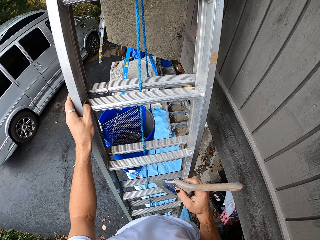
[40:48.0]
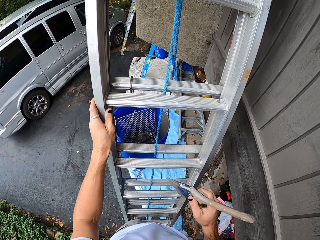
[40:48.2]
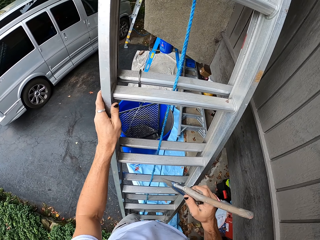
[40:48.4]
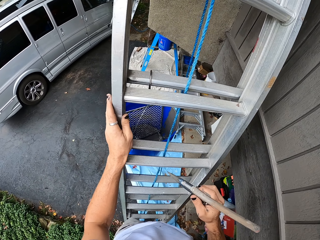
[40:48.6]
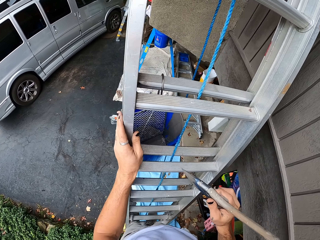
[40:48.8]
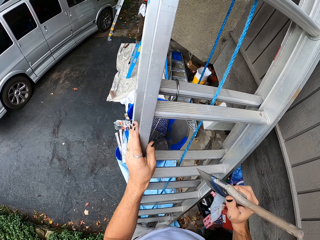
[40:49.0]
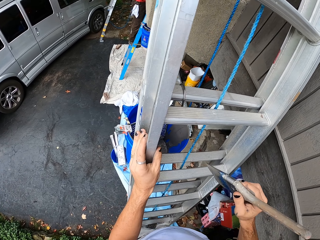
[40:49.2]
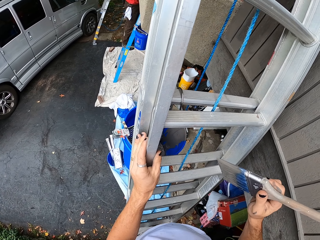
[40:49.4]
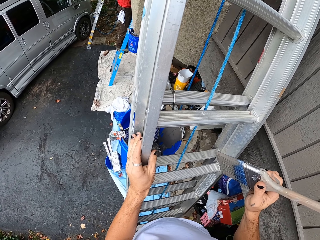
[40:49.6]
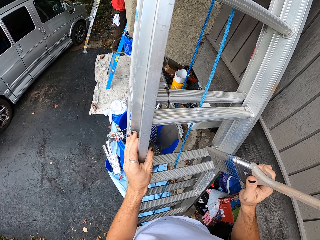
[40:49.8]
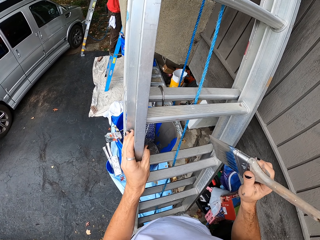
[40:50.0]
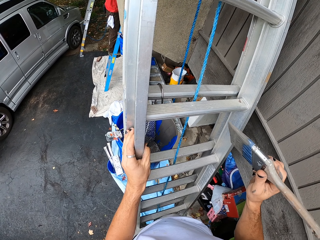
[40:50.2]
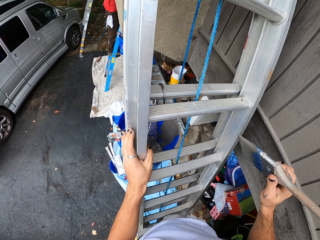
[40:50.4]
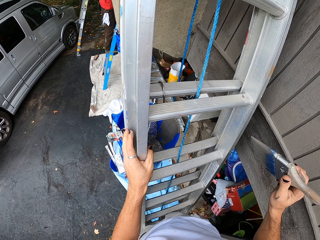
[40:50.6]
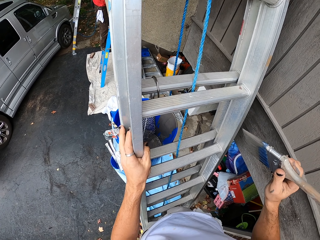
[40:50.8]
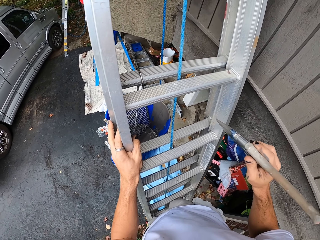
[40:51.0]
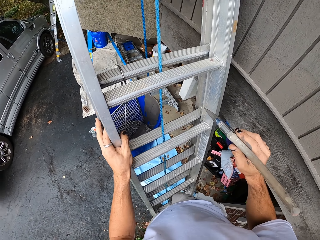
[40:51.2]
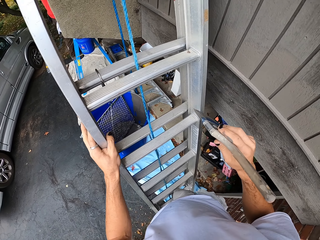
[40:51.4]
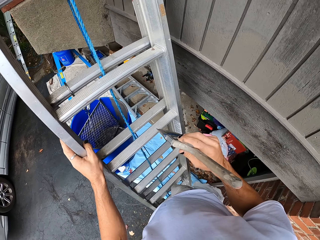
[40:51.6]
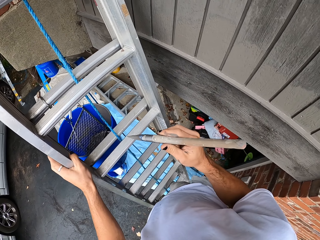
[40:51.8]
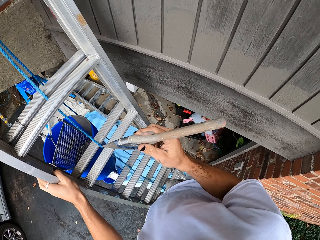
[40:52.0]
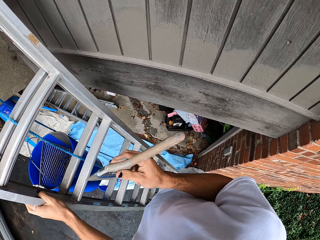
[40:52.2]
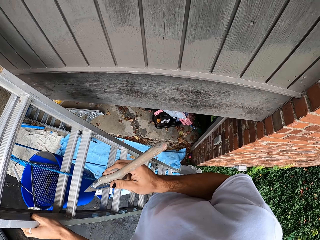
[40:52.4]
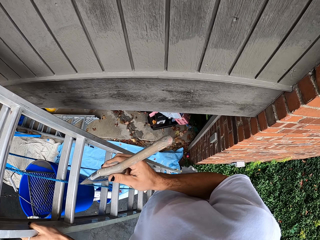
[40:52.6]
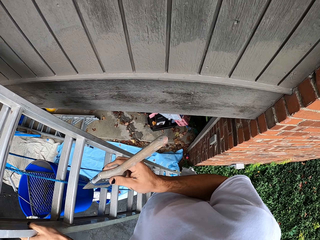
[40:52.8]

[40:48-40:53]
The camera wearer looks around.

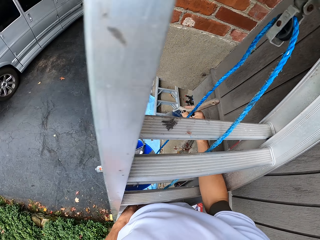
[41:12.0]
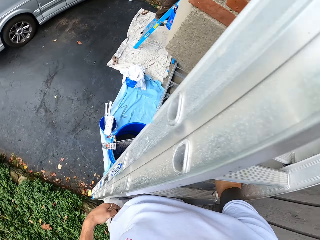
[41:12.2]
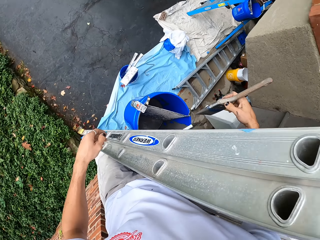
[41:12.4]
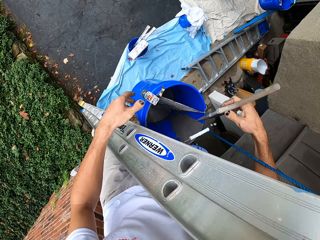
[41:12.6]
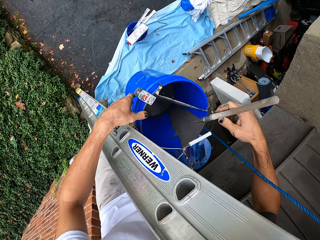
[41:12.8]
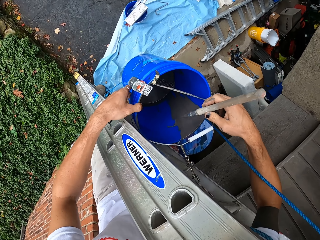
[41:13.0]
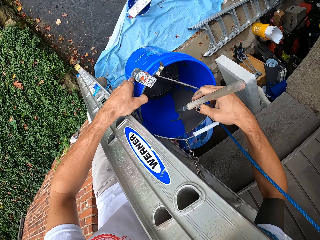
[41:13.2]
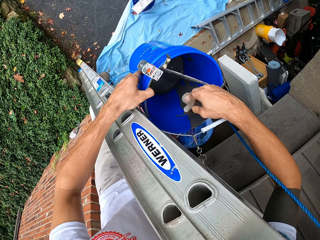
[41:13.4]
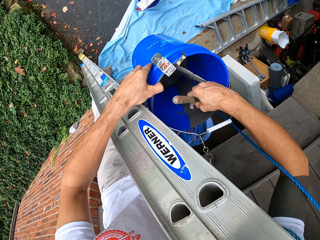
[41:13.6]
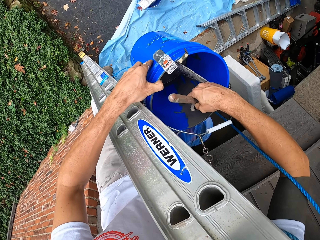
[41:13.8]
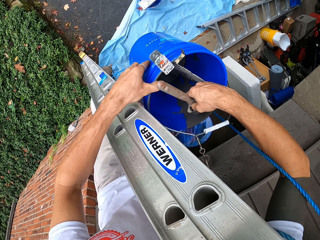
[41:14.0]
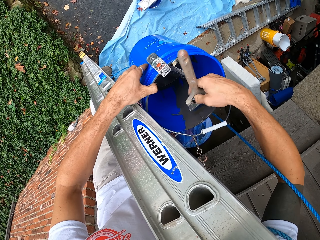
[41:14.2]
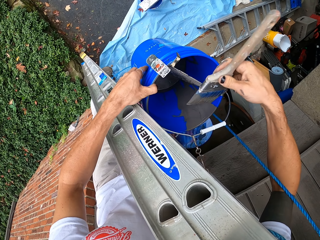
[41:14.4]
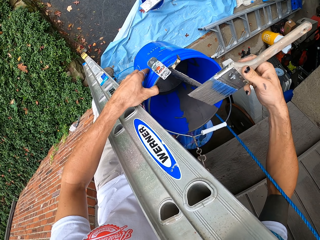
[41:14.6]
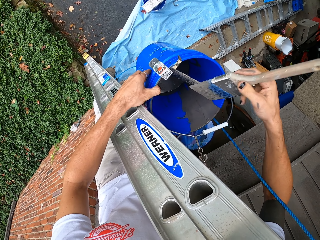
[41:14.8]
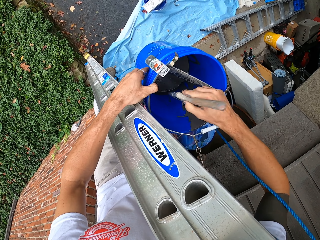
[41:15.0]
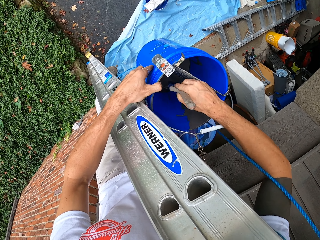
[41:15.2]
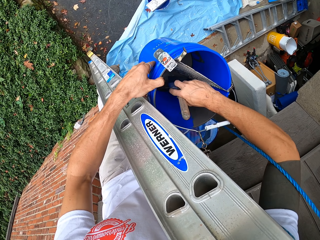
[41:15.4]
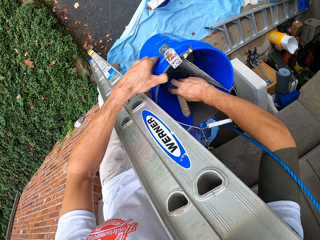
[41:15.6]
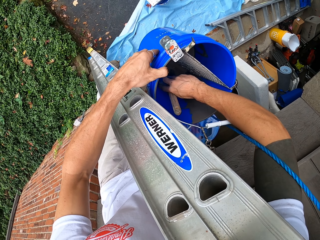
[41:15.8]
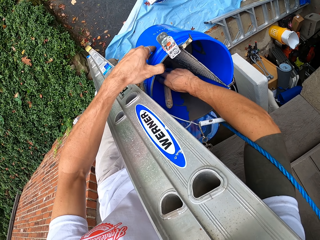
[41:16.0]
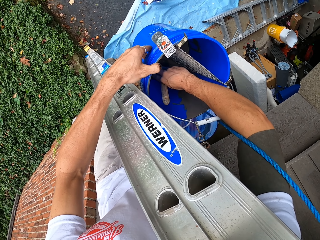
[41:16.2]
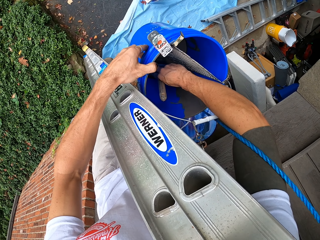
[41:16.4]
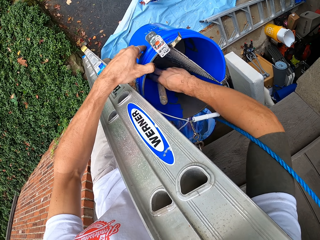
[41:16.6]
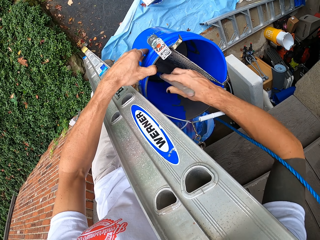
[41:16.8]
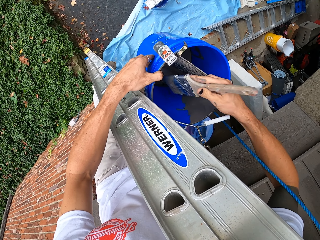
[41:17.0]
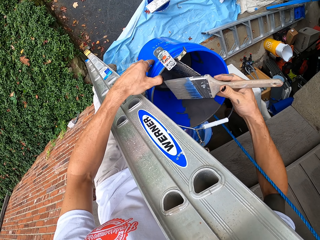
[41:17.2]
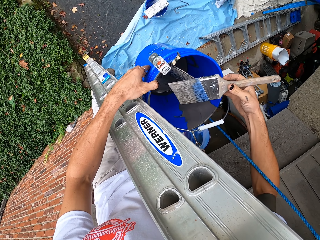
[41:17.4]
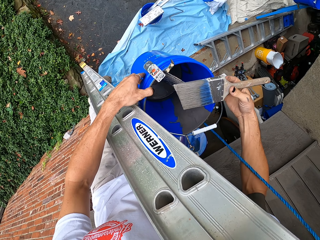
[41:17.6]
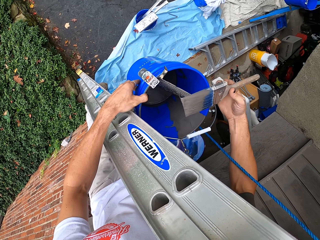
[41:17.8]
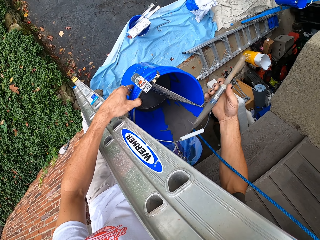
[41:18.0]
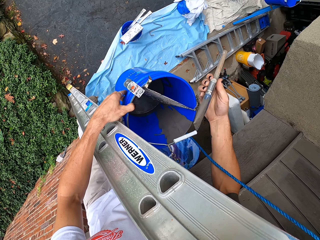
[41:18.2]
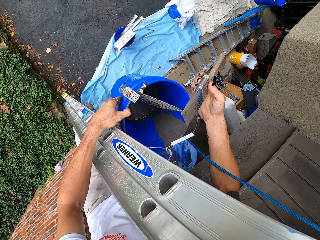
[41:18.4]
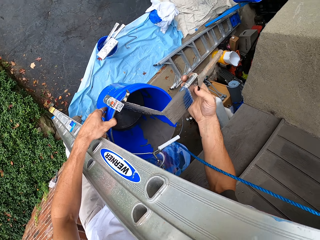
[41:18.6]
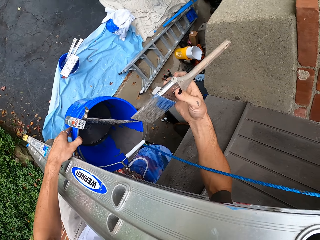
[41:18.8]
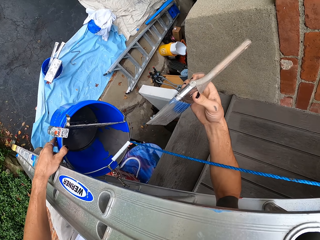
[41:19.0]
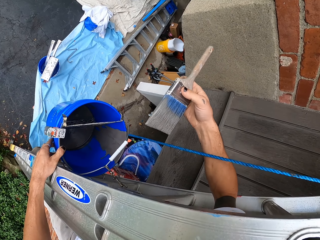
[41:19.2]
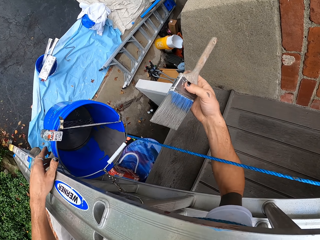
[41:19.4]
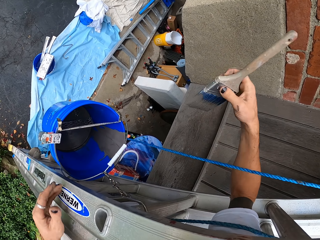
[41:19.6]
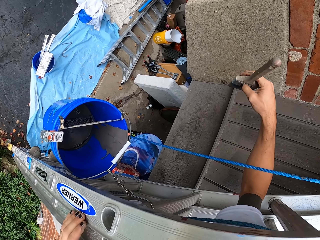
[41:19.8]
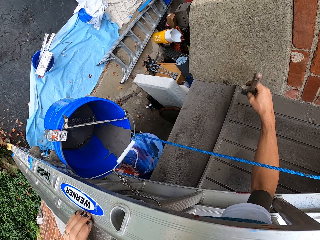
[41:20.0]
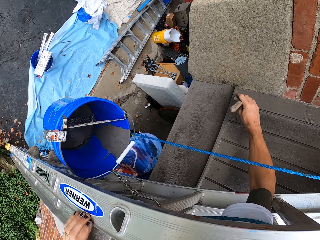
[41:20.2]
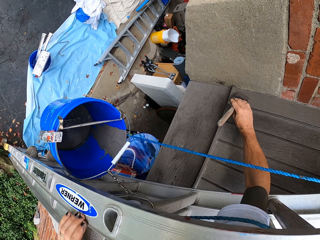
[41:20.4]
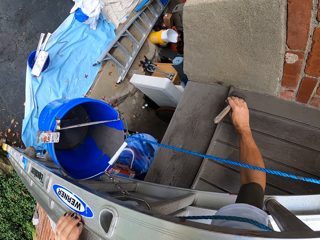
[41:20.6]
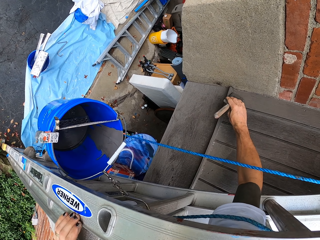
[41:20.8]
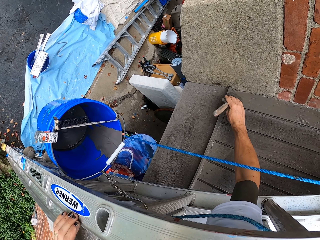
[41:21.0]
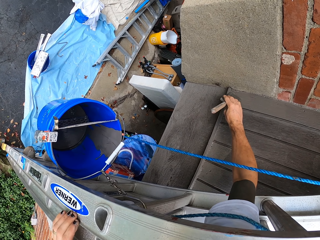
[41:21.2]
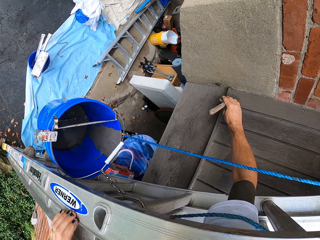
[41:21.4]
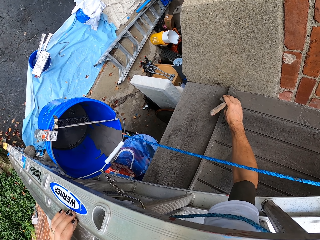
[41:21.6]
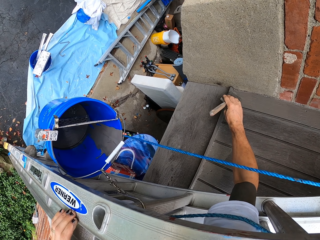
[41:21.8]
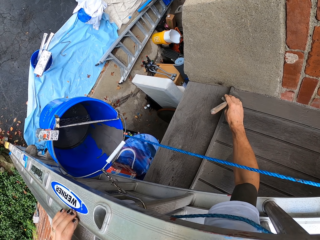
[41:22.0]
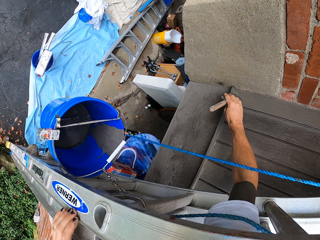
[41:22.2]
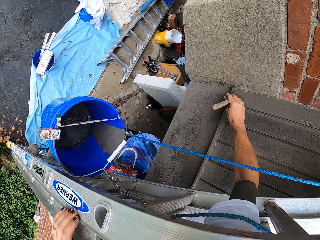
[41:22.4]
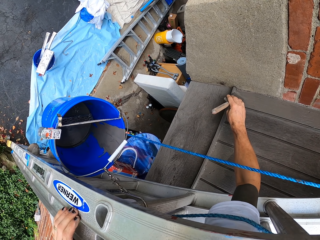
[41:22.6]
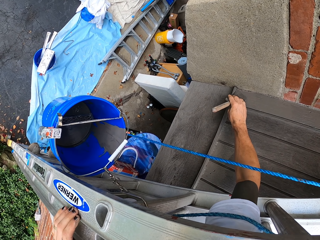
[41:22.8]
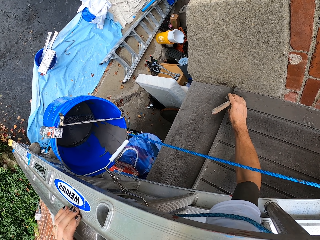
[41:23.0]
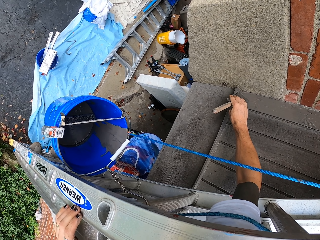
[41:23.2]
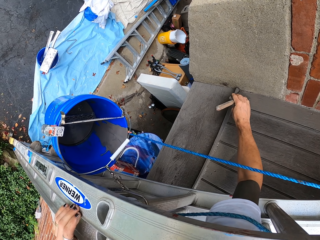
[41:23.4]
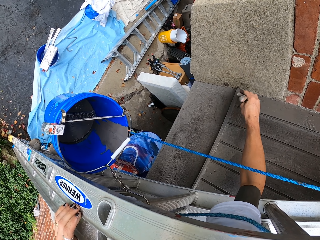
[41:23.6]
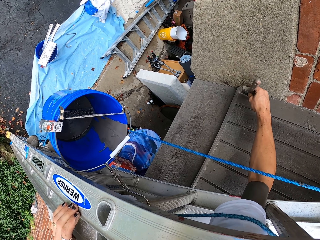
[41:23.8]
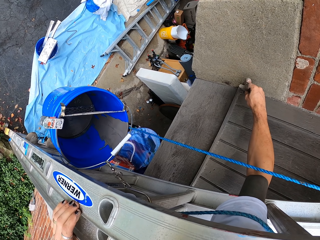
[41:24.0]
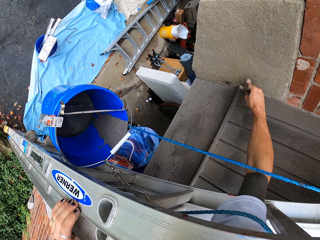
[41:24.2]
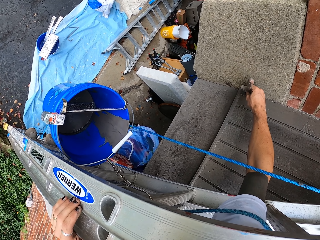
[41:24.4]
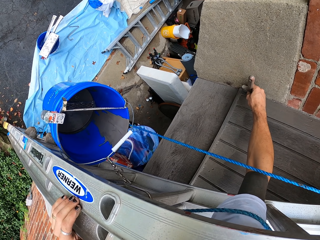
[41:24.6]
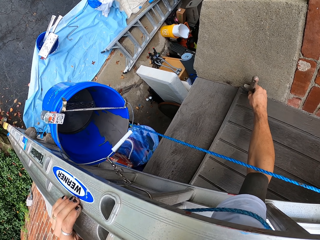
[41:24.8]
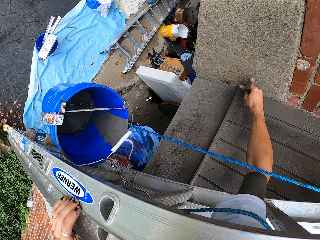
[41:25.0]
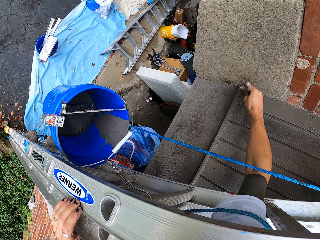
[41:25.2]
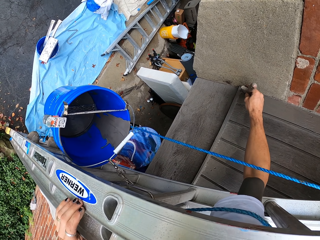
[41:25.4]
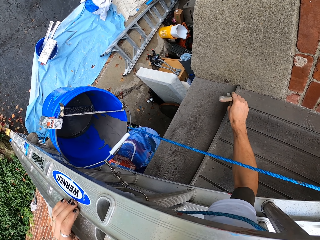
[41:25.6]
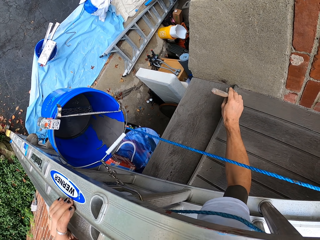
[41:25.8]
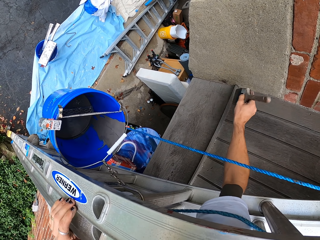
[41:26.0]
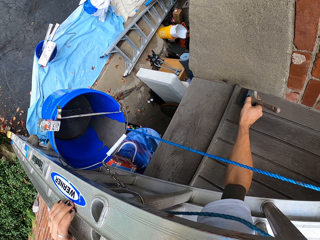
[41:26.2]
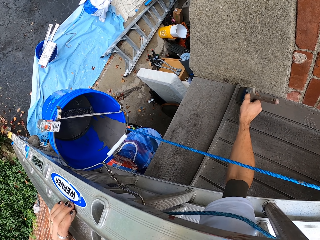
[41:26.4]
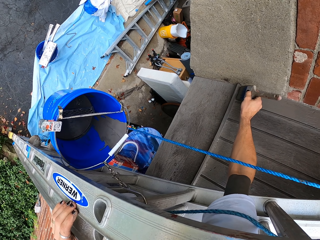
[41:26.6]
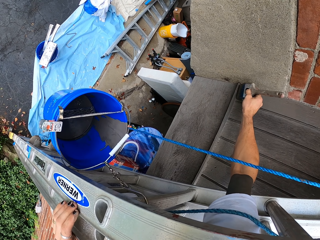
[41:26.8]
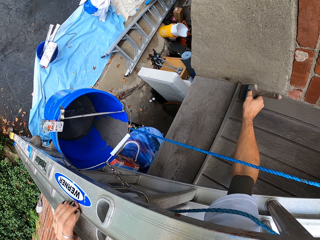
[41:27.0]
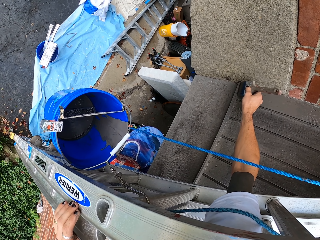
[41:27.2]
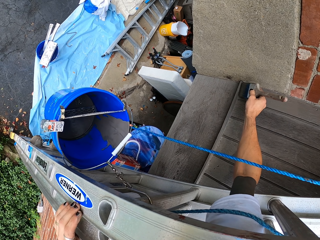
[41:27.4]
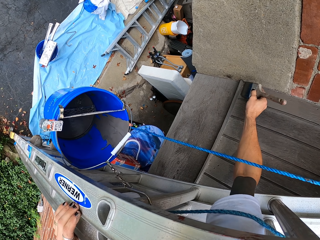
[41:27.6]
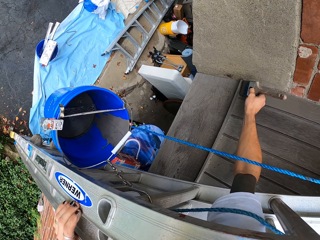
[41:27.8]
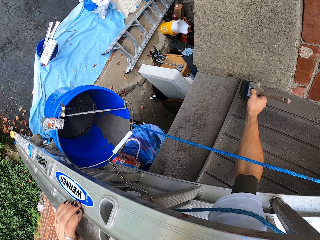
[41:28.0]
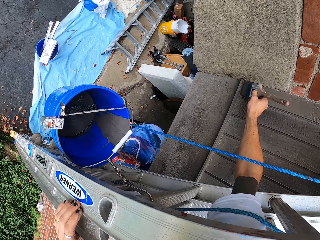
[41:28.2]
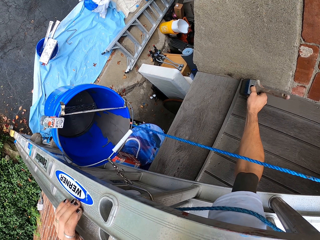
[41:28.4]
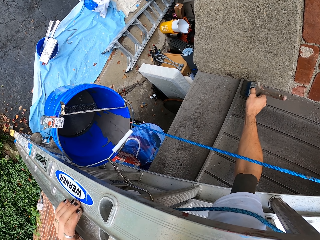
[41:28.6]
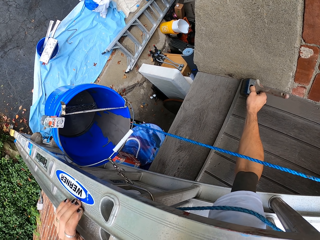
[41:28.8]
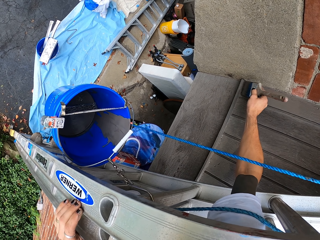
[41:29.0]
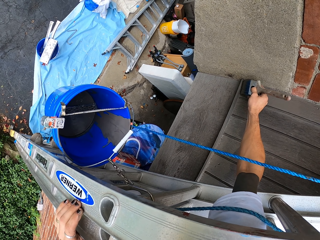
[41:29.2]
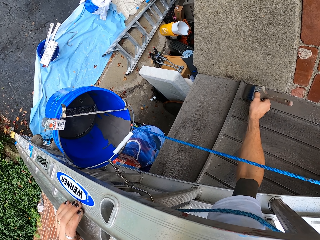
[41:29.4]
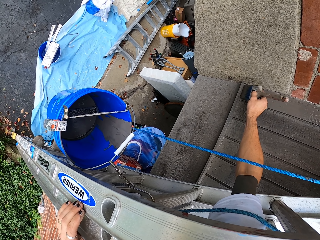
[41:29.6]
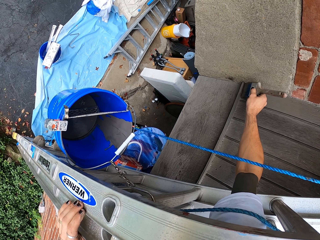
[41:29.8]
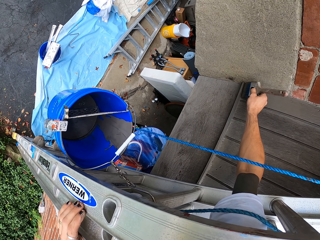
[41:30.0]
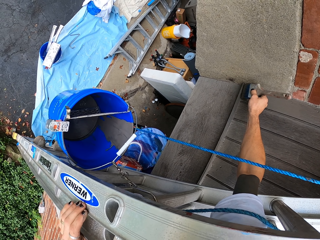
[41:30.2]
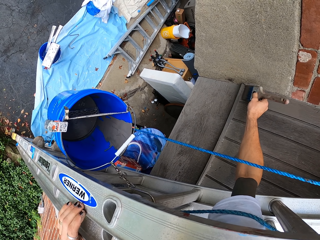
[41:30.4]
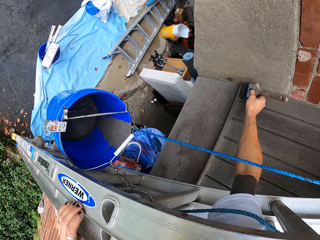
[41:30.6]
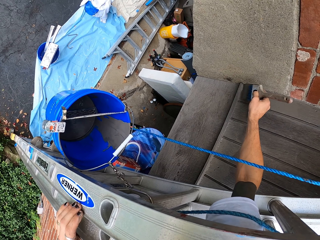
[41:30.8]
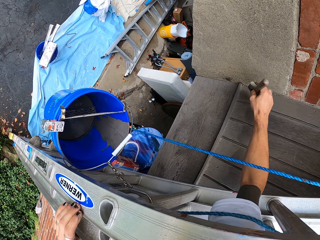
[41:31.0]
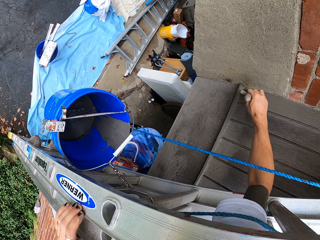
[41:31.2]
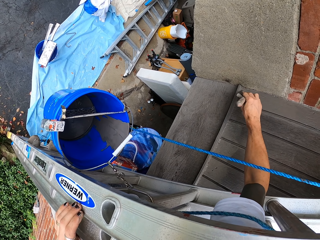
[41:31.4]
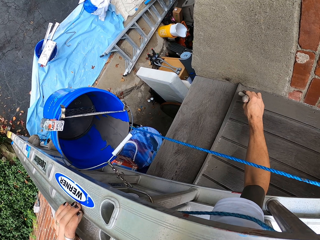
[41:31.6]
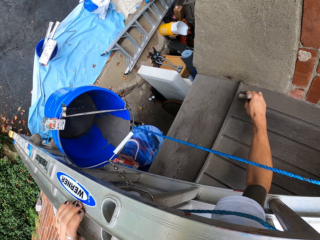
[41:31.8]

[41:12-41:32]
The camera wearer adds paint on the brush from a bucket. They dip the brush in the paint. They apply paint on the house wood wall using a hand brush.
